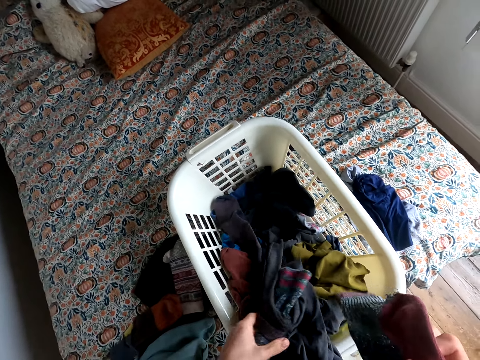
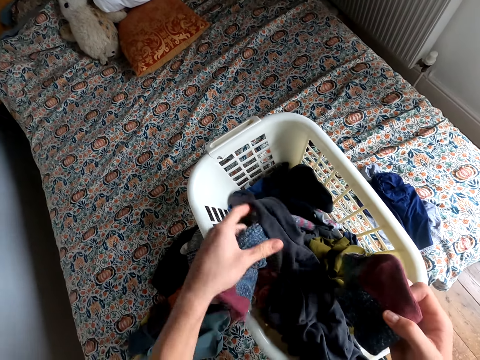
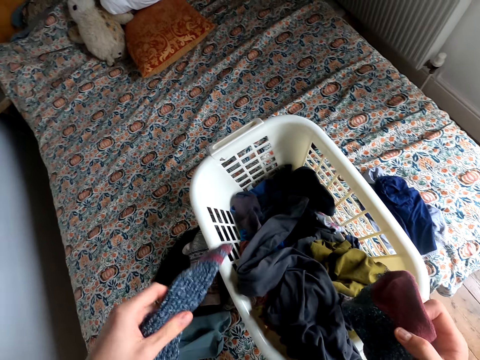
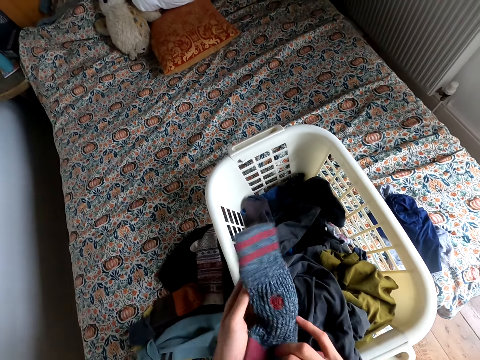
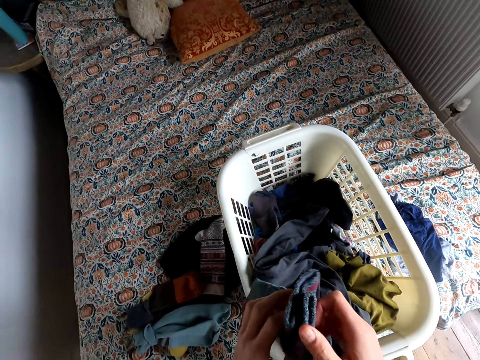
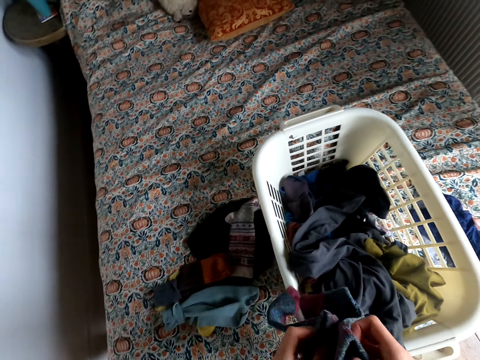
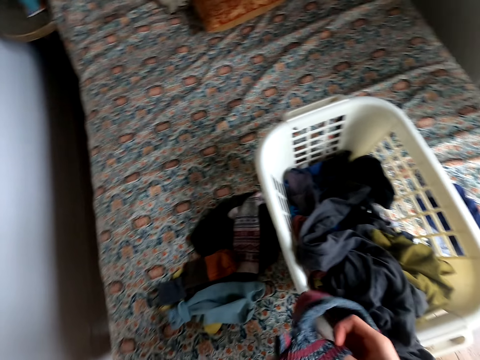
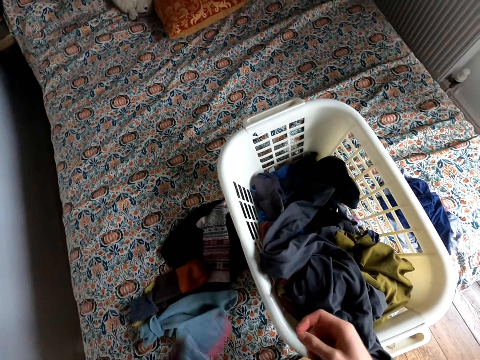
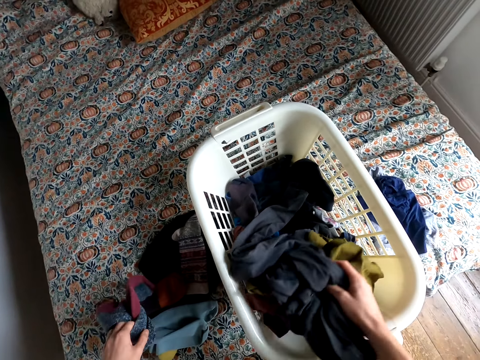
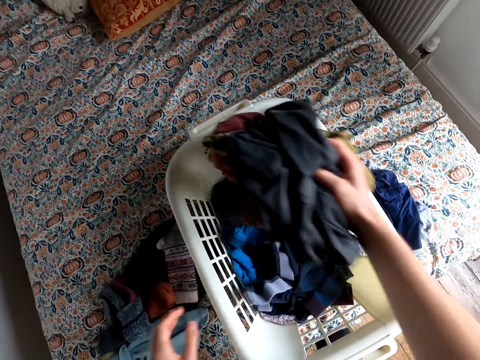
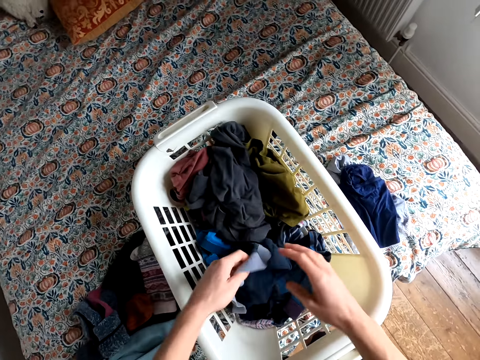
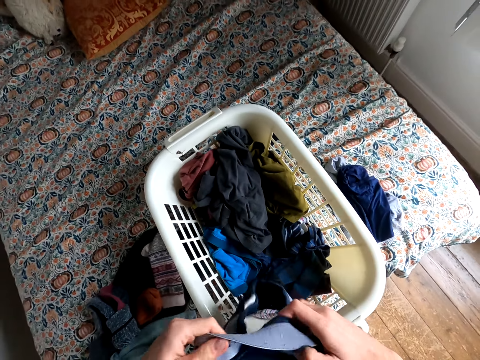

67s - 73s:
The camera wearer folds the socks. They drop the socks. They pick up shorts.

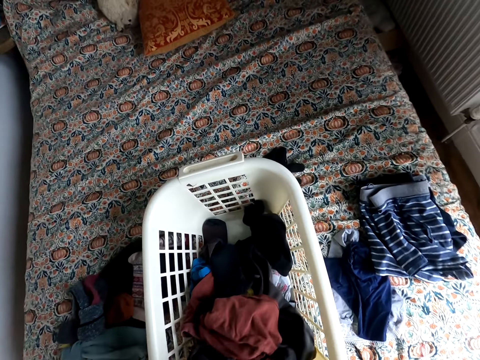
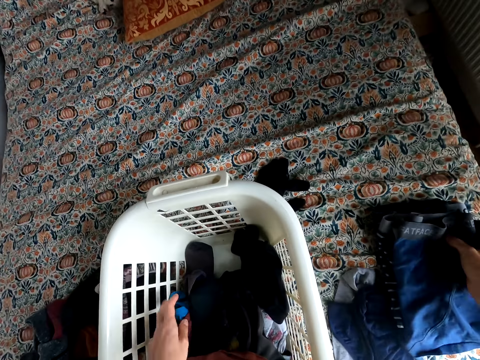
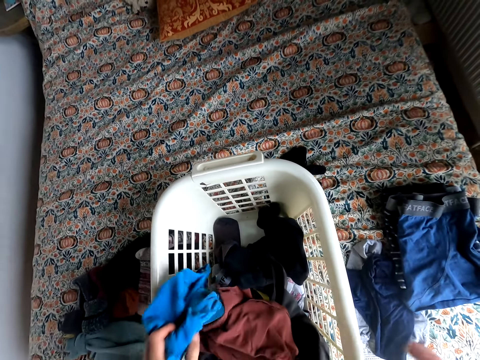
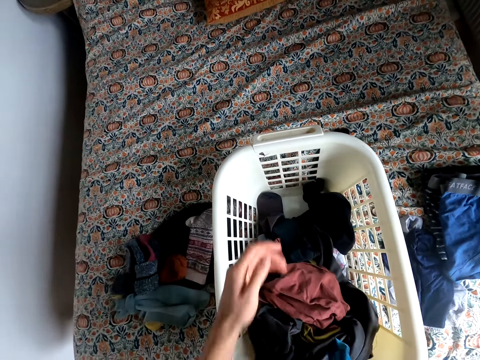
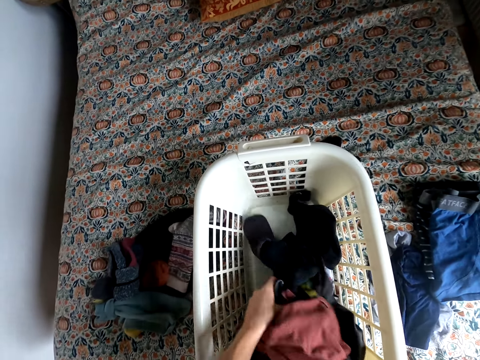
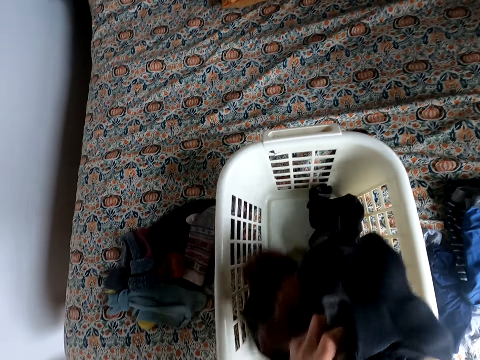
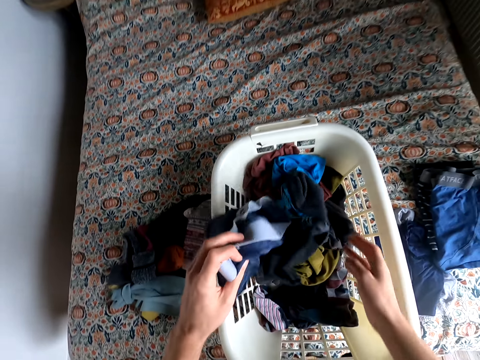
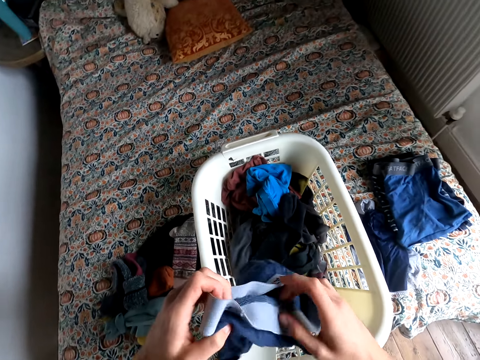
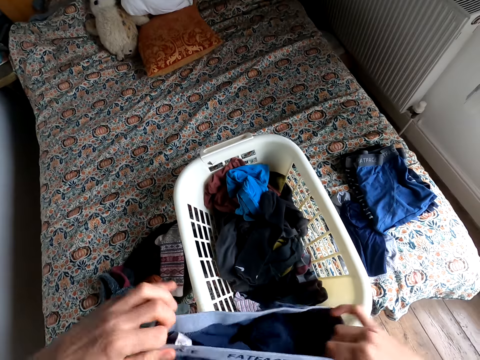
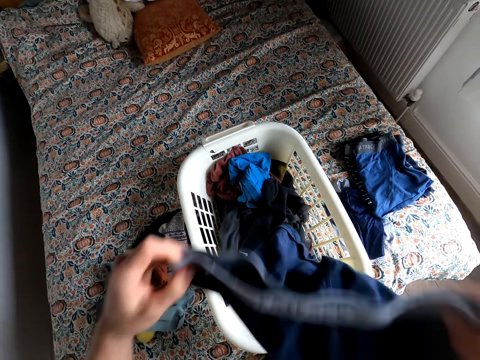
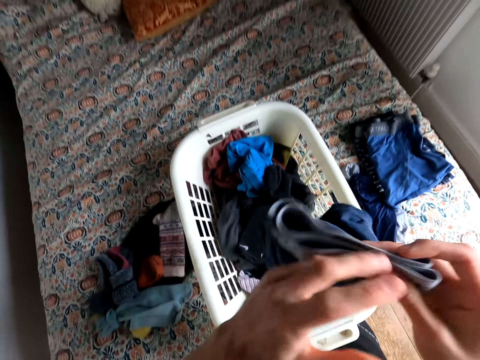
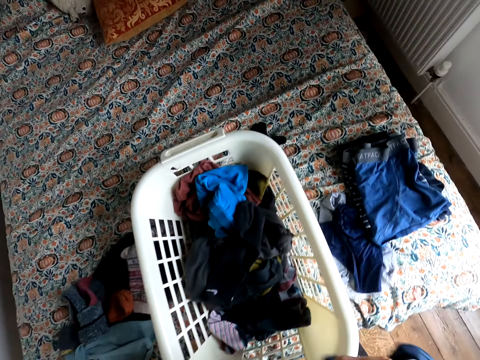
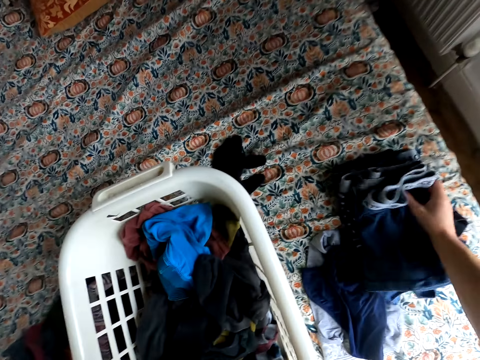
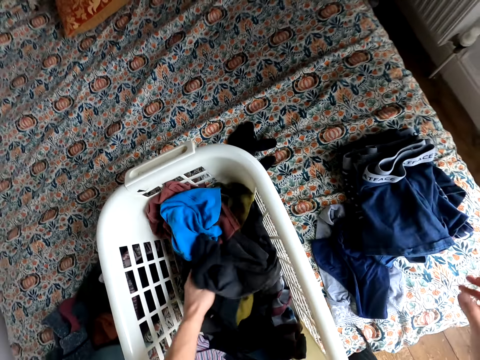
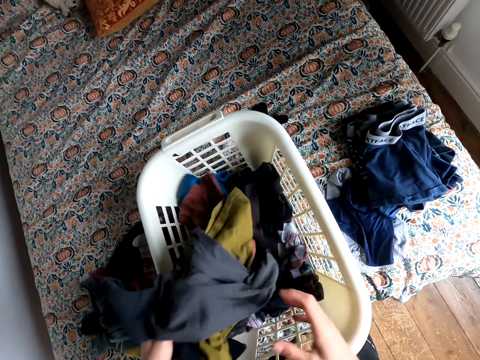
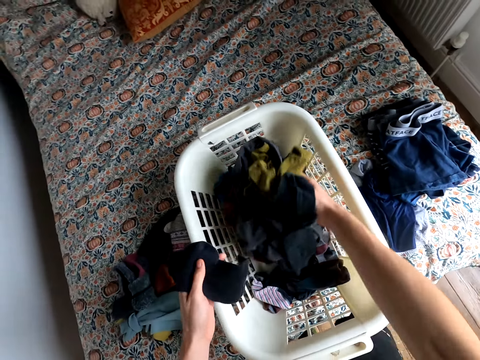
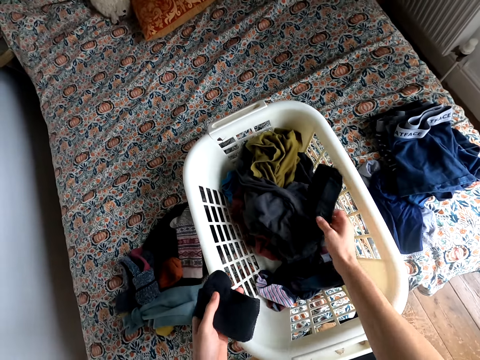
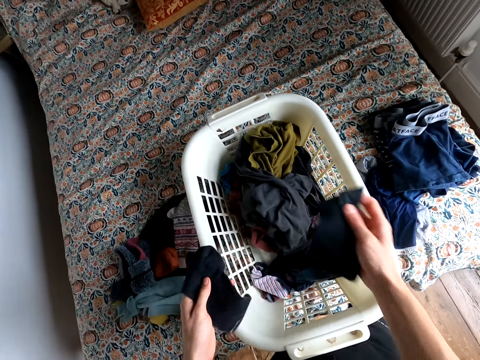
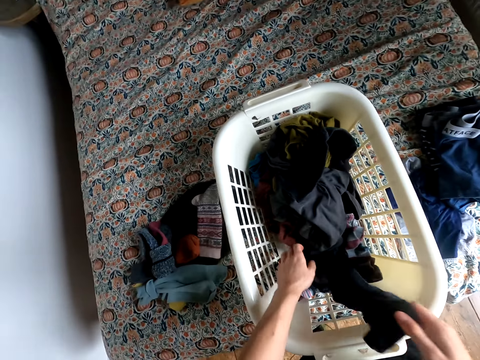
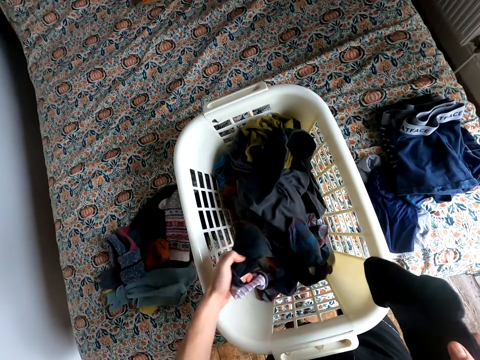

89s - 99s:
The camera wearer drops the shorts. They pick up the shorts. They fold the shorts. They drop the shorts. They hold the cloth. They drop the cloth. They pick up a sock.

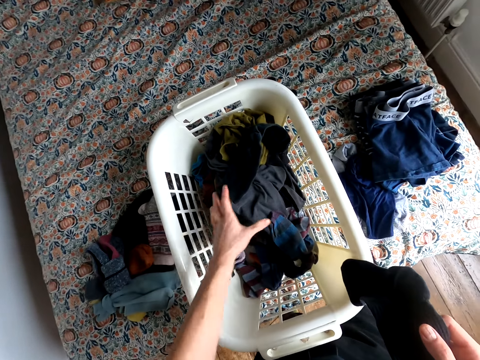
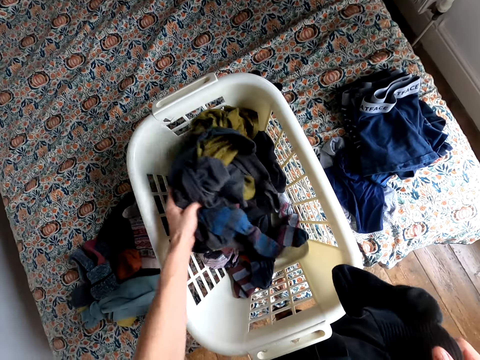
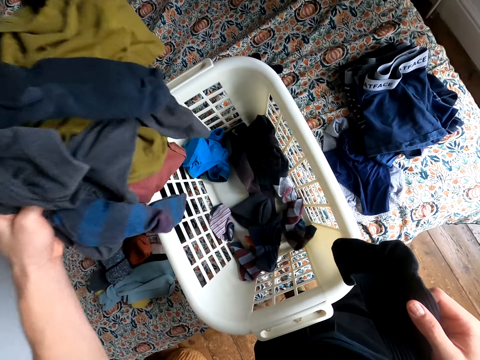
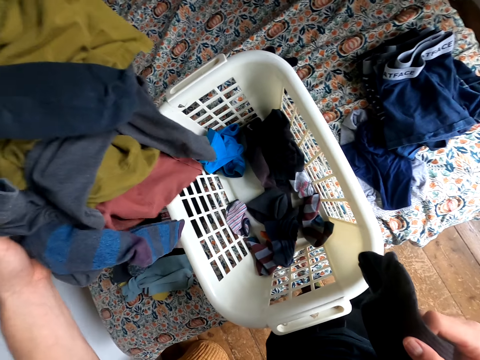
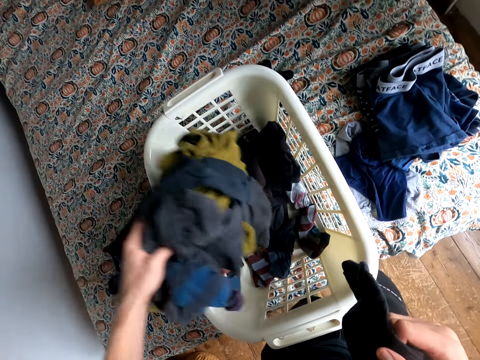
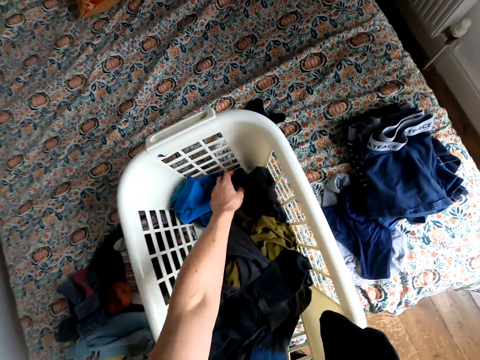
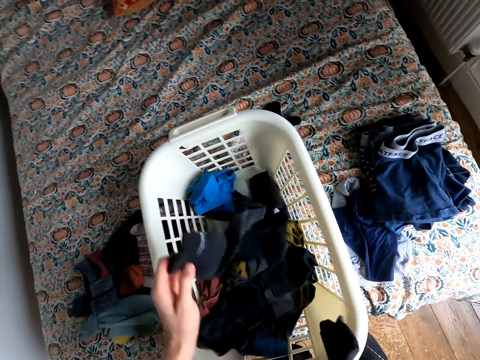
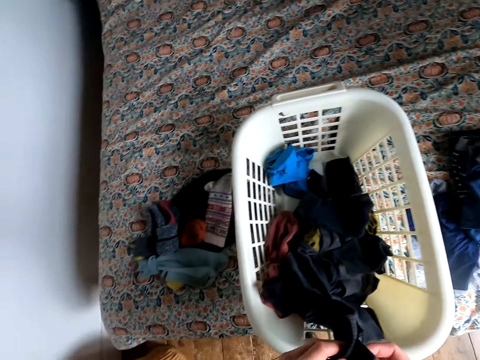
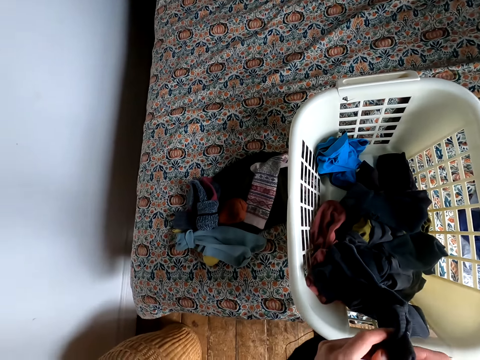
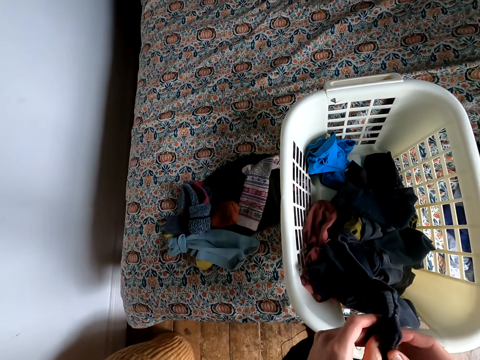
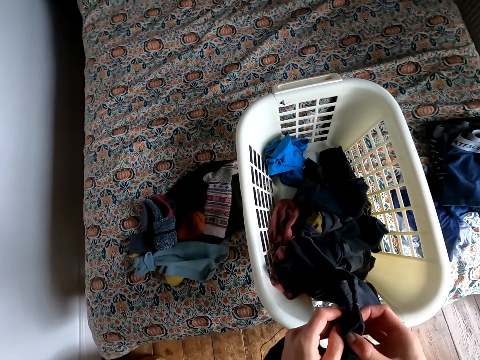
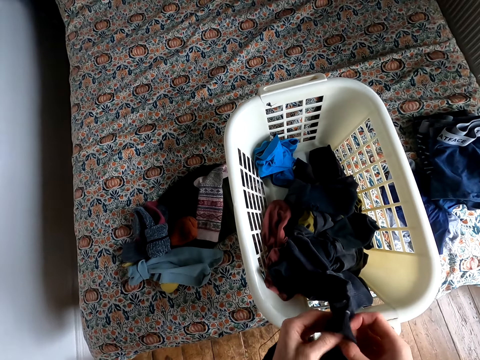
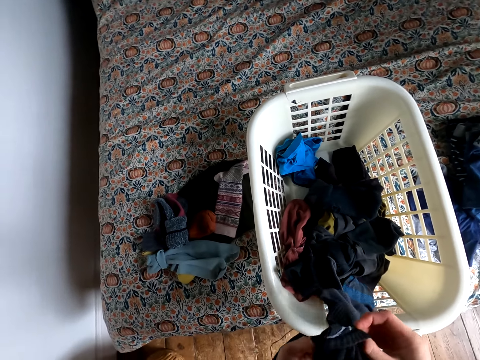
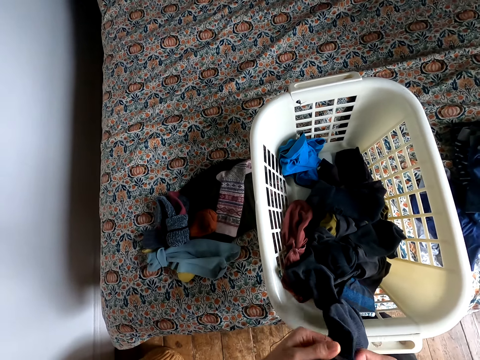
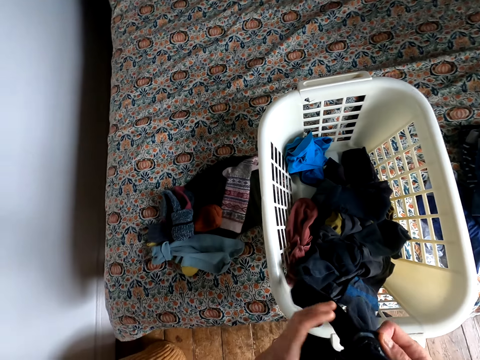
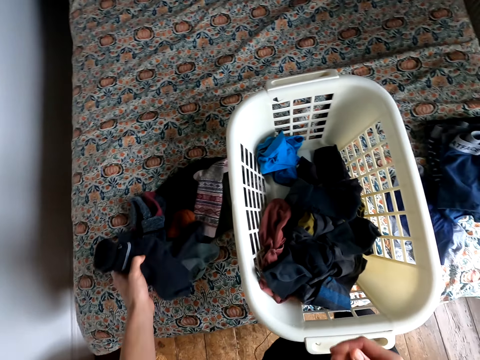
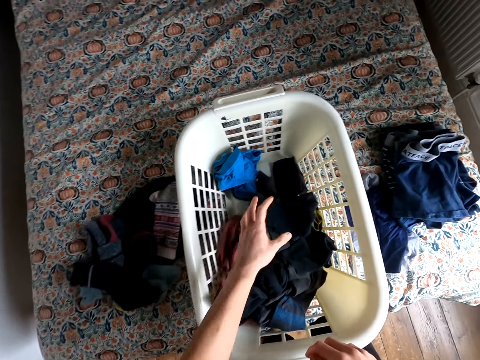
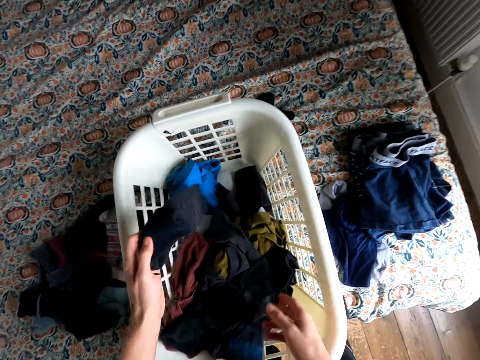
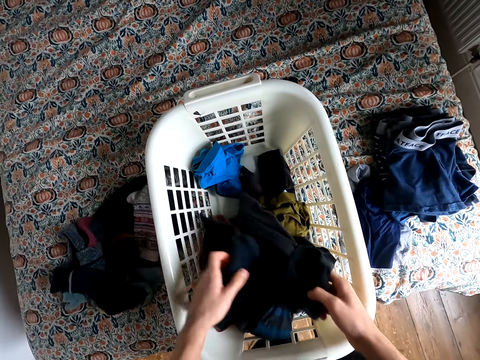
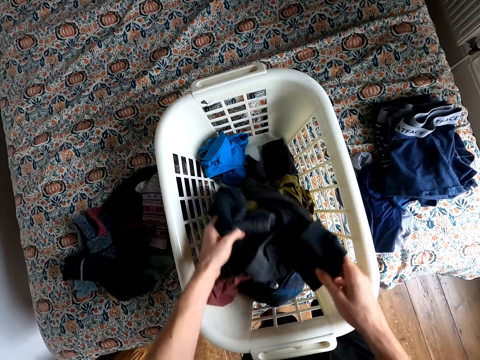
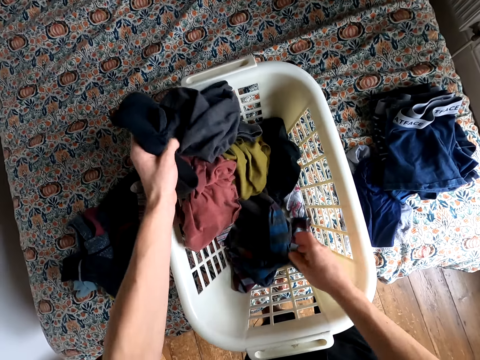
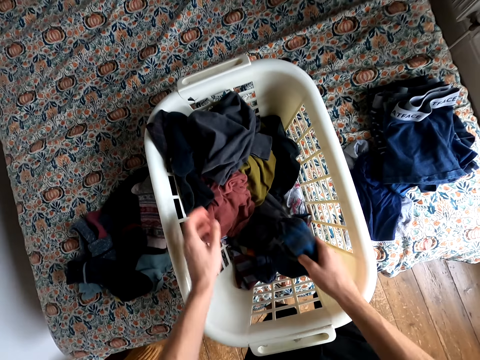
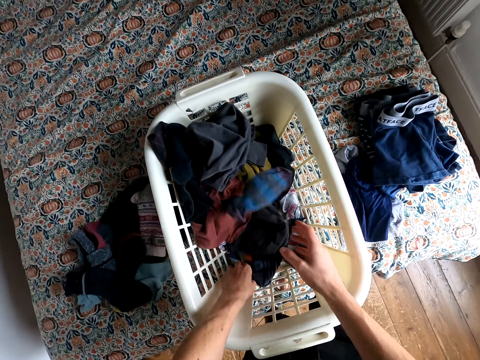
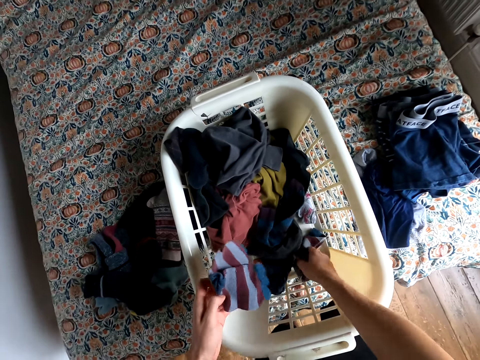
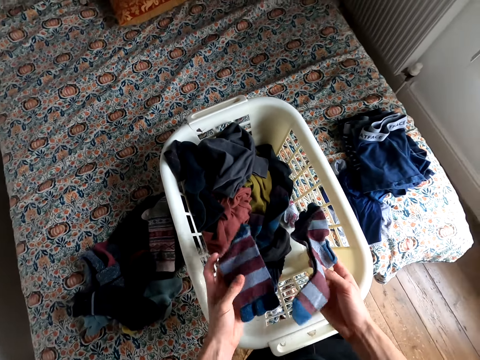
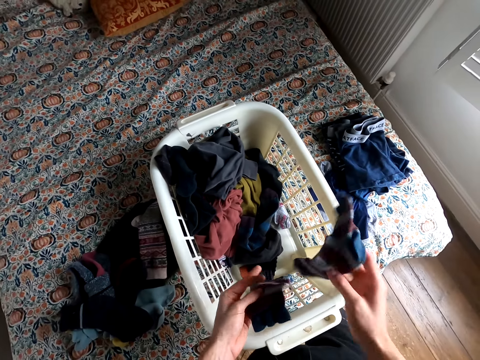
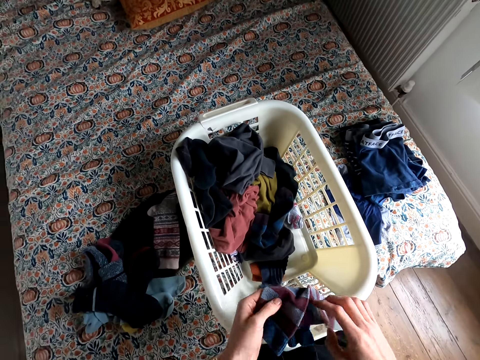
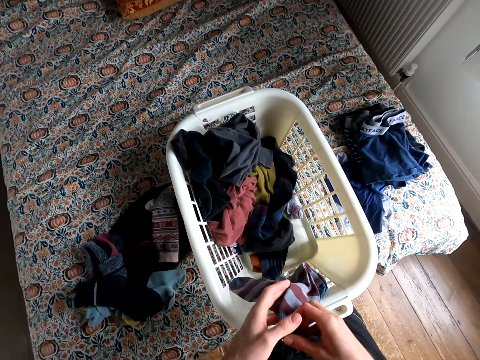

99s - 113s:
The camera wearer looks for a sock. They carry the cloth and drop the cloth. They pick up the sock. They fold the socks. They drop the socks. They look for socks. They pick up a sock.
